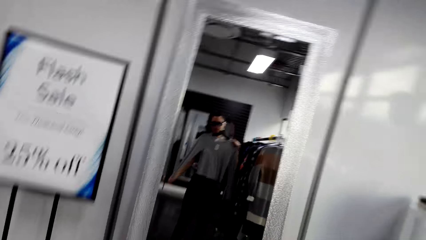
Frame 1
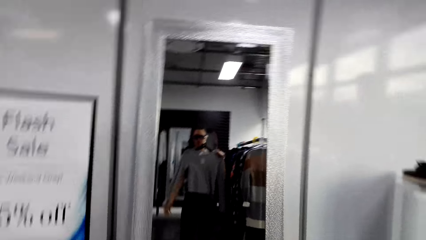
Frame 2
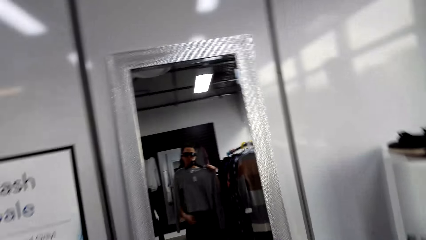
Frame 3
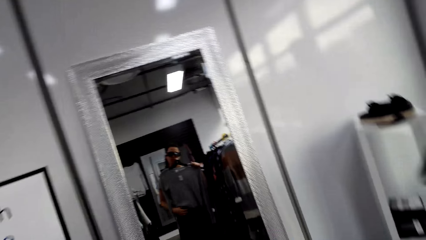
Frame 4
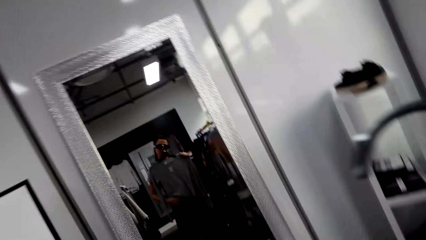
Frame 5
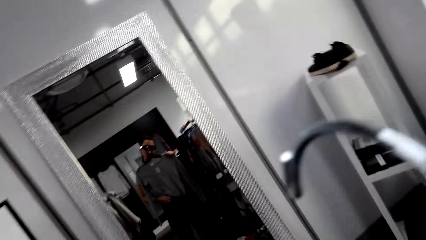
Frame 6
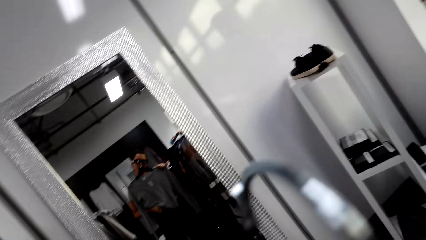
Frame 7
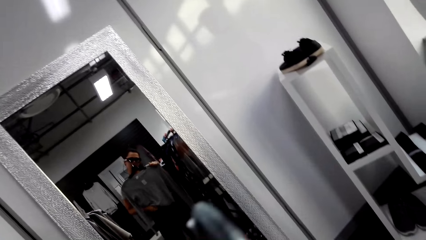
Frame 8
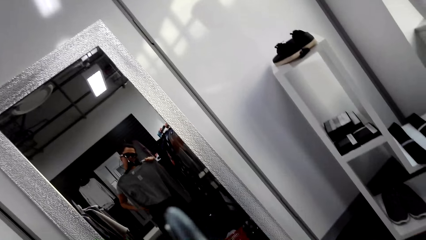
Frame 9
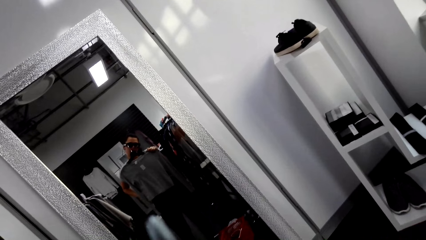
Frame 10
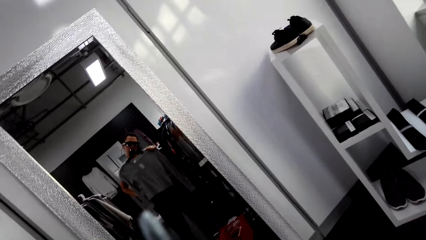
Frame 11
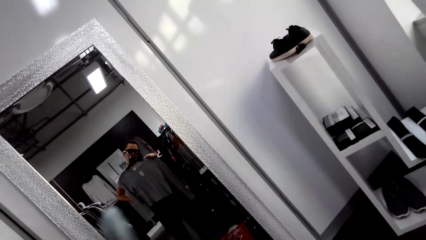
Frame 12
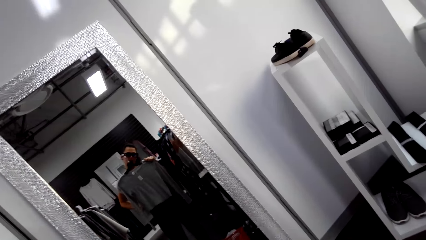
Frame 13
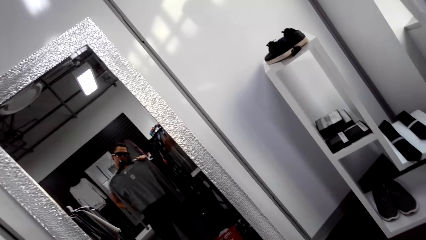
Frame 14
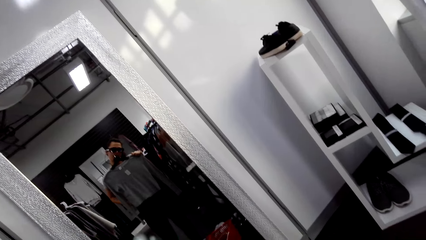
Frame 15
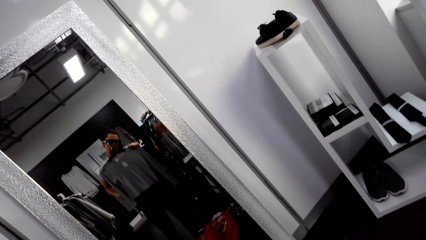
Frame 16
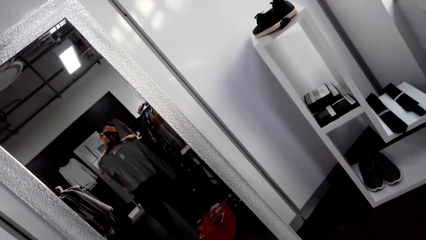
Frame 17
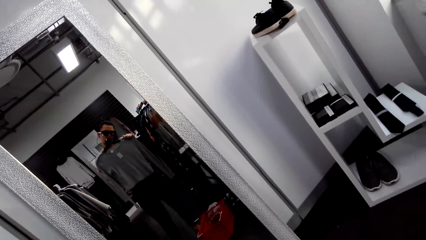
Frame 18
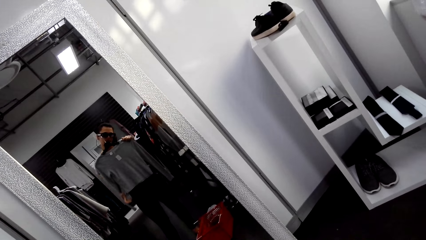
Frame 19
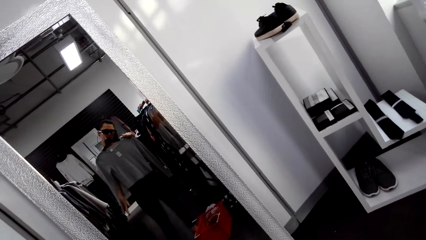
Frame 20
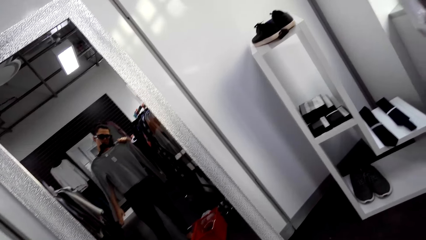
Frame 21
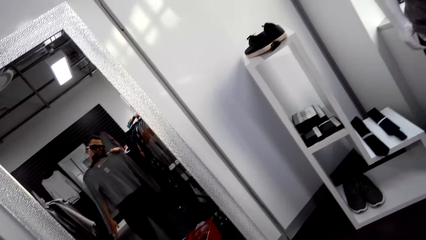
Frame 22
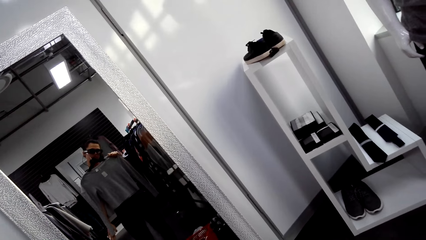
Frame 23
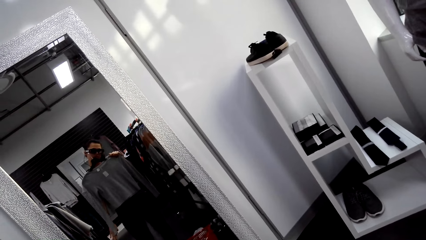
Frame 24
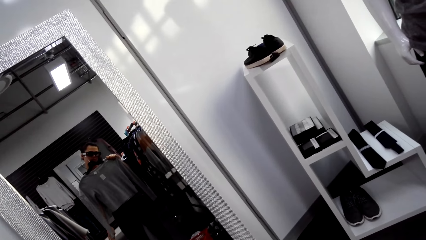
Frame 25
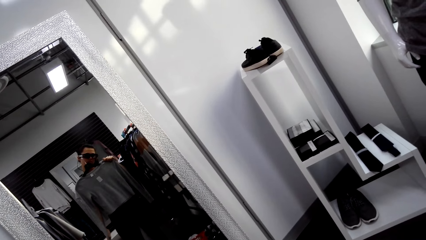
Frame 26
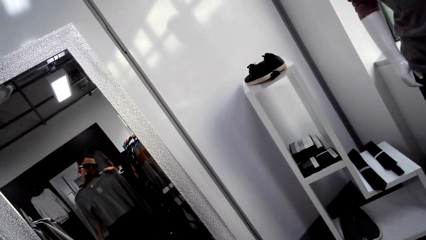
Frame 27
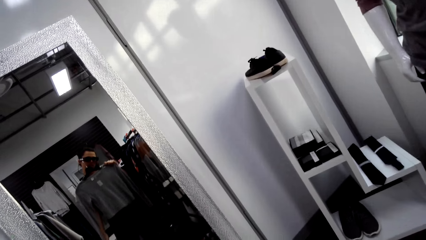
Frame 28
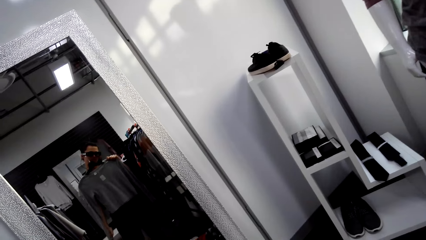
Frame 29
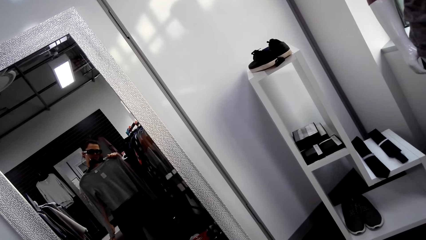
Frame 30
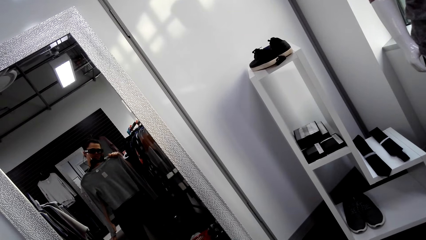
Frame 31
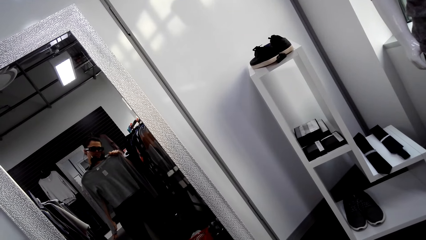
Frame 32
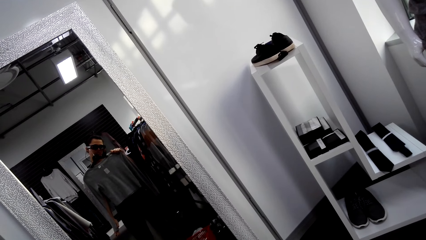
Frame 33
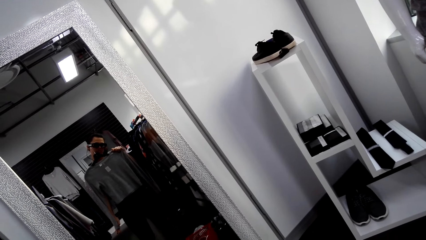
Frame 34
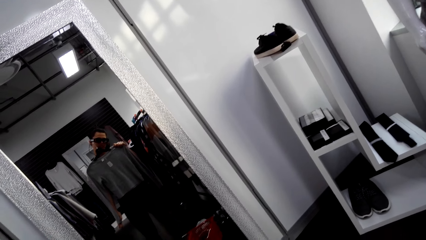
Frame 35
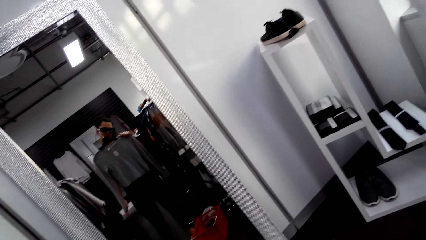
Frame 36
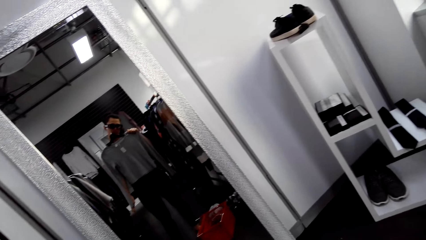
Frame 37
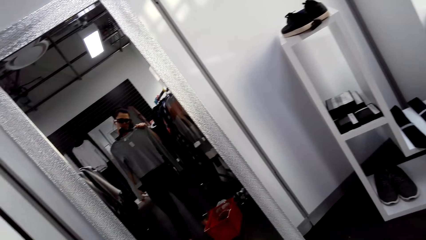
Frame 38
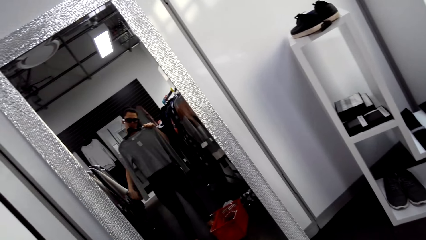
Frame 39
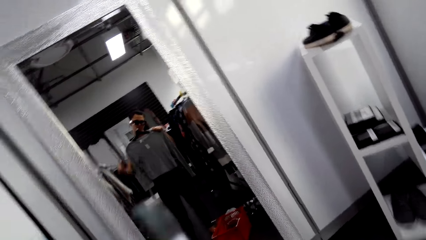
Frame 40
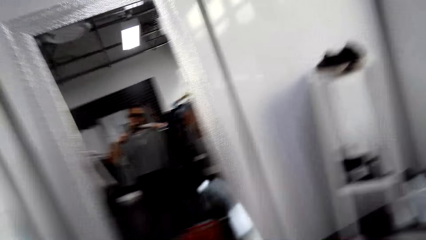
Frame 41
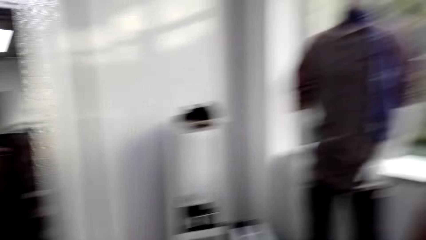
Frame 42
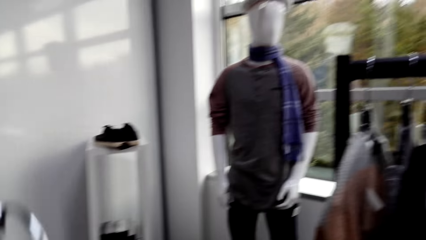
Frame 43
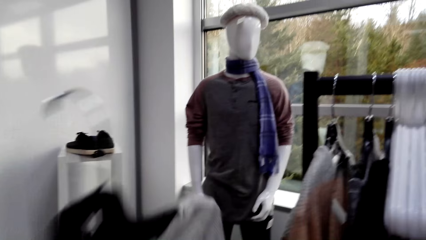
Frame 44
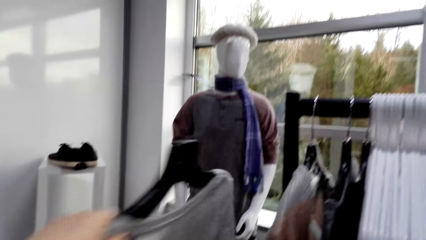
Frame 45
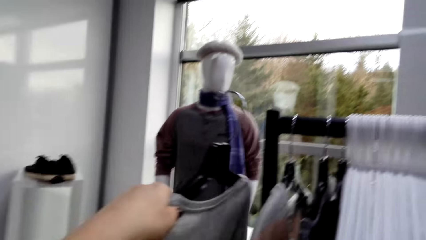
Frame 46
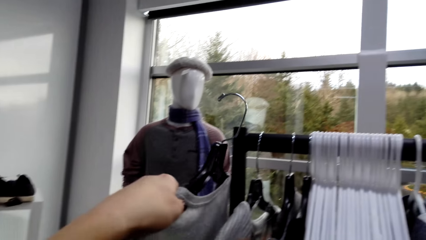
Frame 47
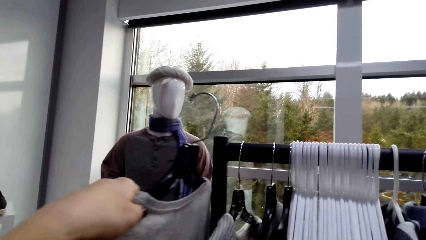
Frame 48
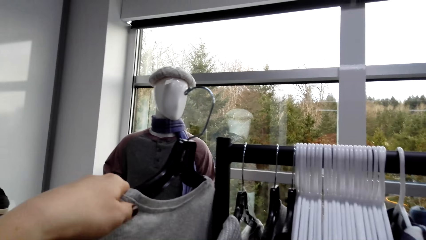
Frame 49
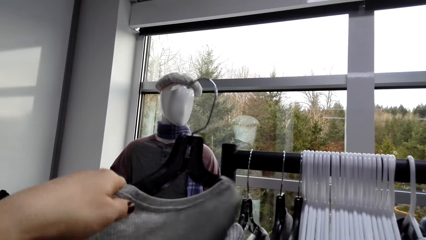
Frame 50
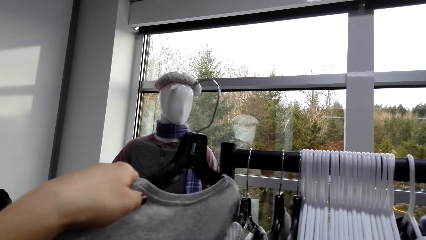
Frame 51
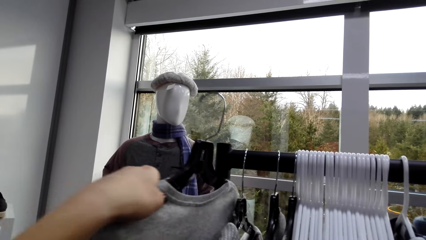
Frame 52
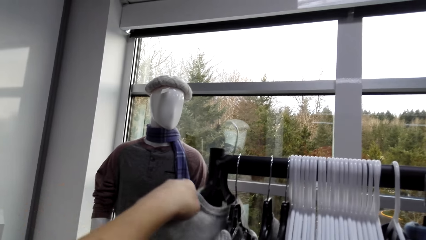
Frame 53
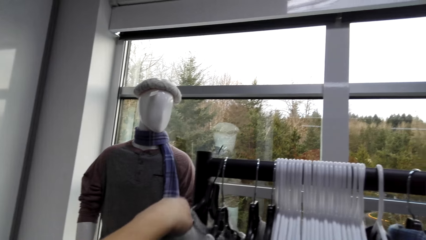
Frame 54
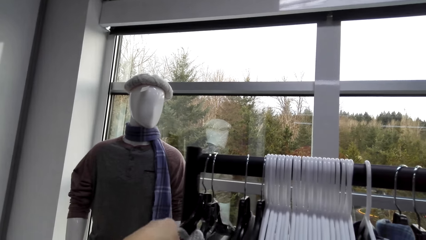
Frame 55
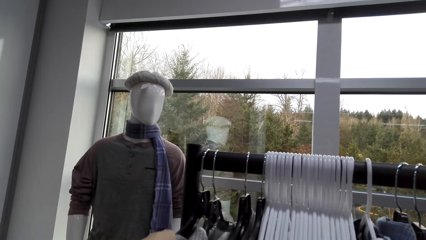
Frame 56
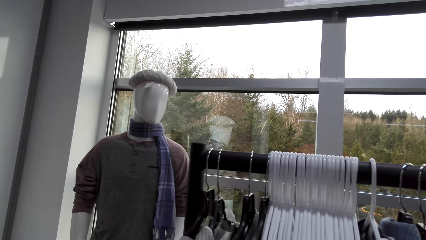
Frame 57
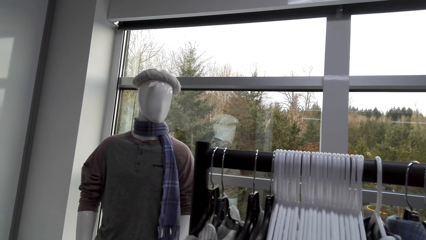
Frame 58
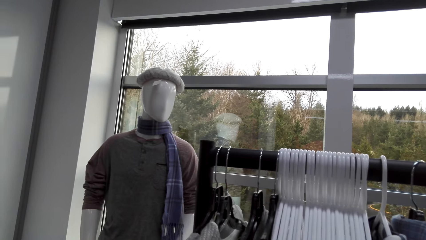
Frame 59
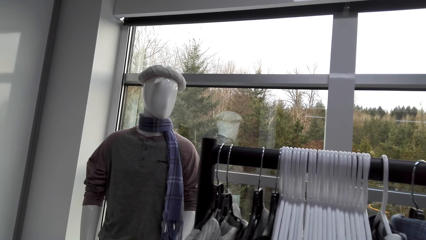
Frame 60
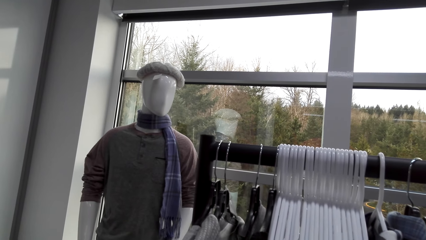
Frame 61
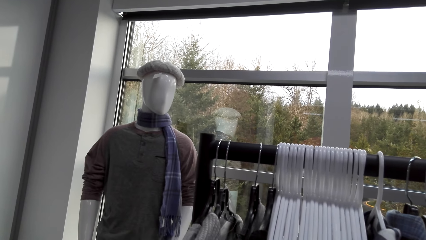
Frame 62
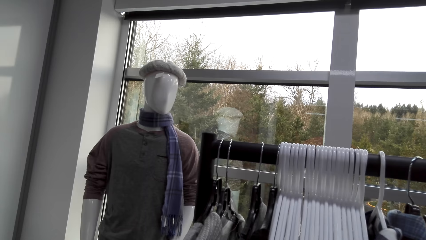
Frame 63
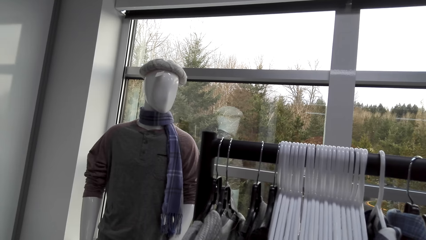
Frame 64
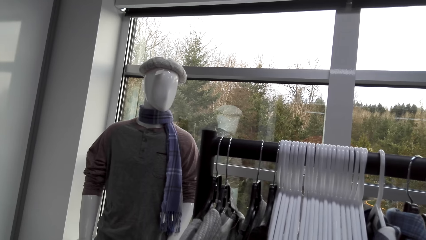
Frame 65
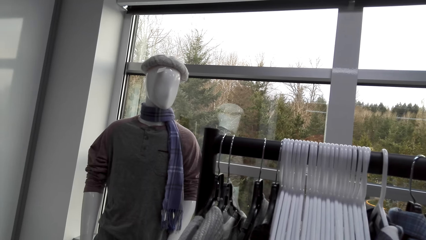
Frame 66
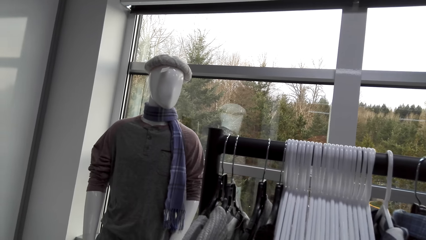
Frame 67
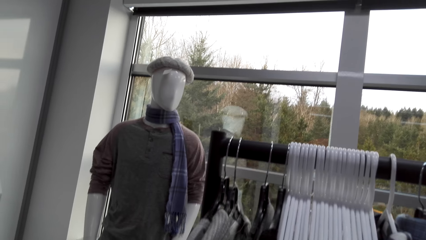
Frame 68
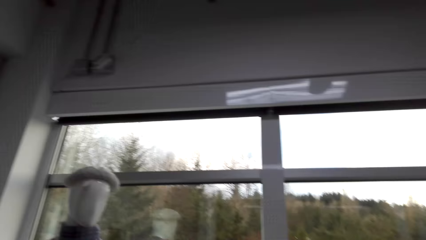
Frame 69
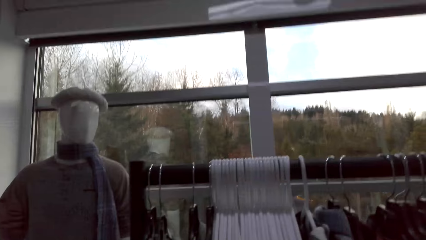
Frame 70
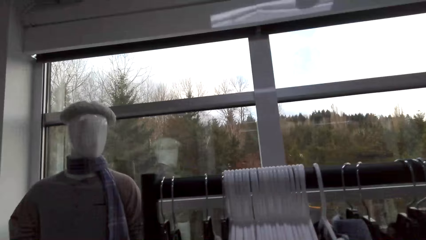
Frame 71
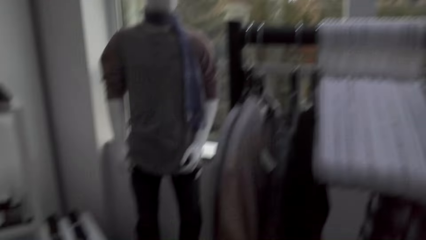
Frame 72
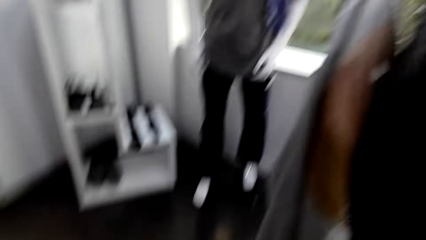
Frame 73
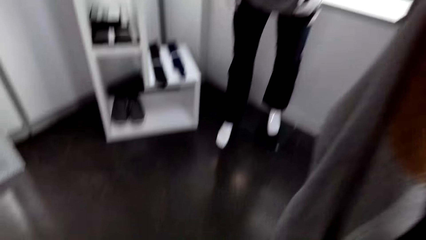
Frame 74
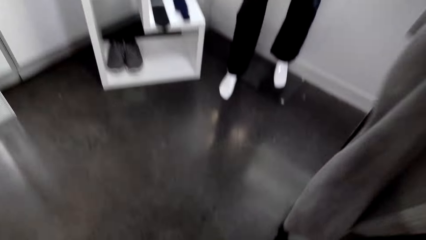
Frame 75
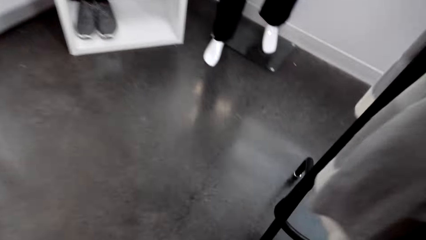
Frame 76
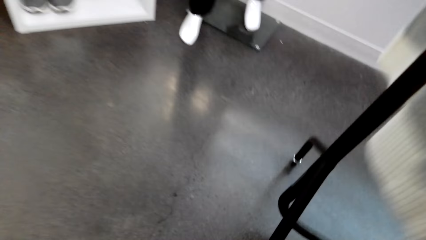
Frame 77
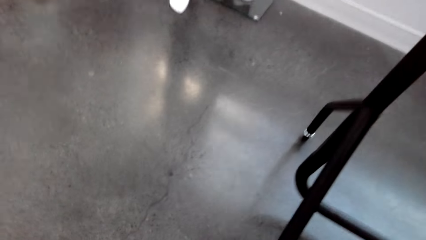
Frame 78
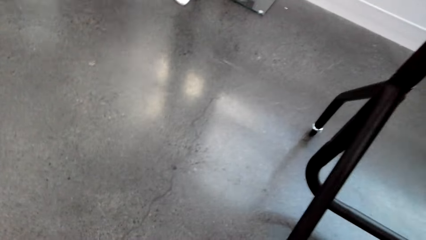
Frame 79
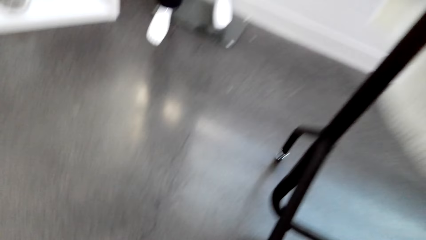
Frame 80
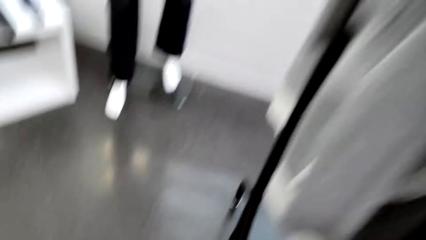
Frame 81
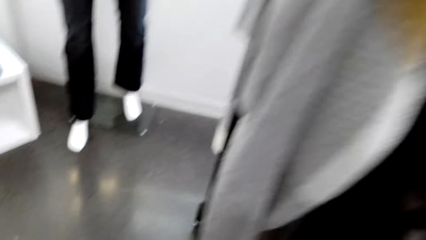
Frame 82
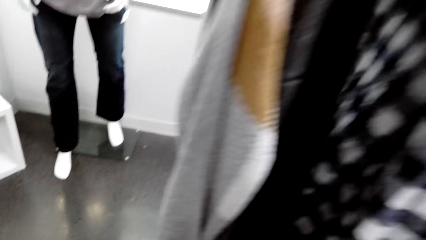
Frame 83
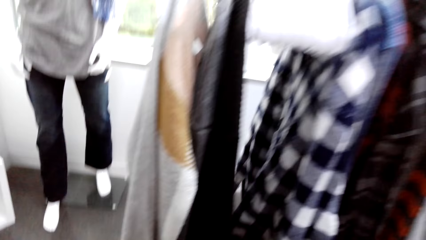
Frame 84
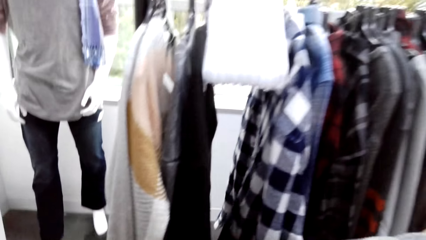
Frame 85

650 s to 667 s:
The camera wearer touches the sweater with the right hand. They stare at the mirror. They put the hanger on the stand. They put the cloth on display. They look around. They pick up the sweater with both hands.
